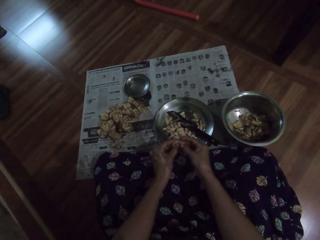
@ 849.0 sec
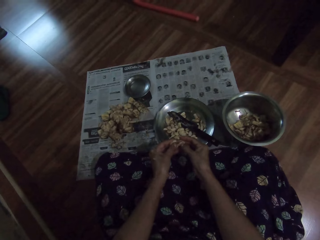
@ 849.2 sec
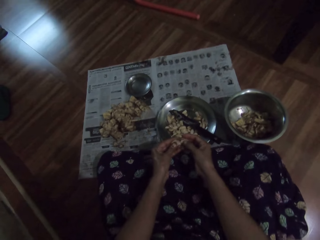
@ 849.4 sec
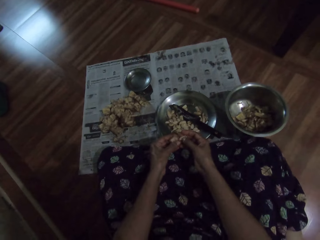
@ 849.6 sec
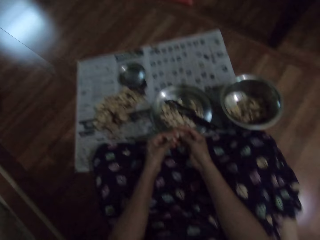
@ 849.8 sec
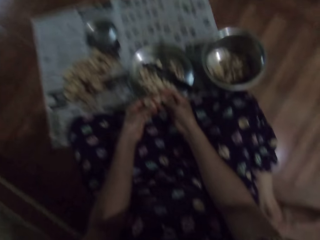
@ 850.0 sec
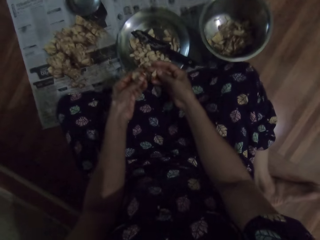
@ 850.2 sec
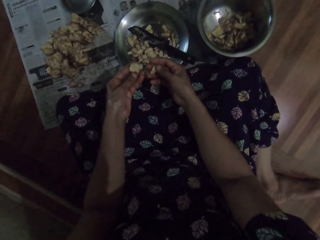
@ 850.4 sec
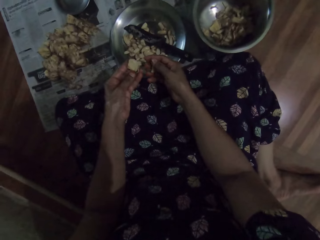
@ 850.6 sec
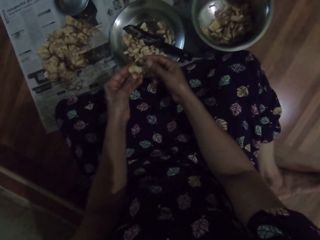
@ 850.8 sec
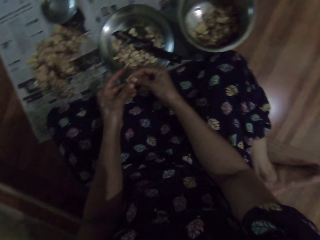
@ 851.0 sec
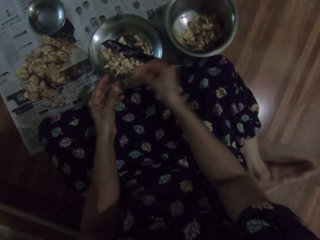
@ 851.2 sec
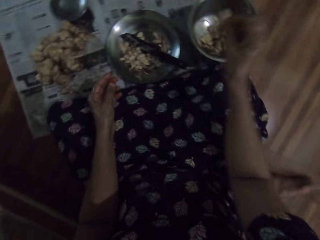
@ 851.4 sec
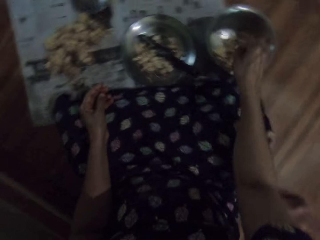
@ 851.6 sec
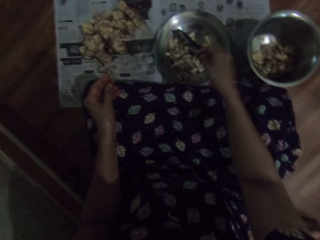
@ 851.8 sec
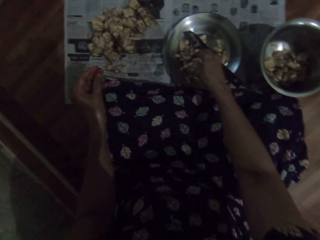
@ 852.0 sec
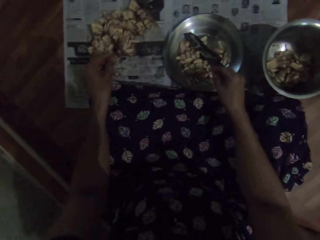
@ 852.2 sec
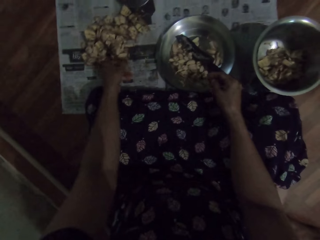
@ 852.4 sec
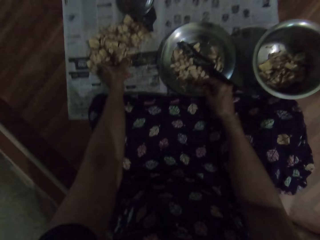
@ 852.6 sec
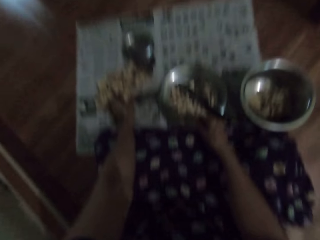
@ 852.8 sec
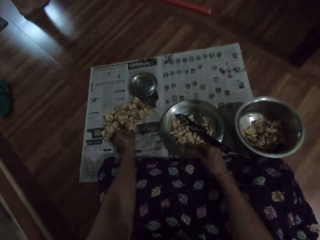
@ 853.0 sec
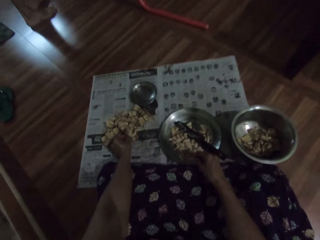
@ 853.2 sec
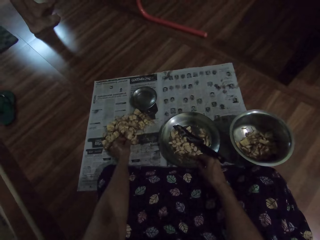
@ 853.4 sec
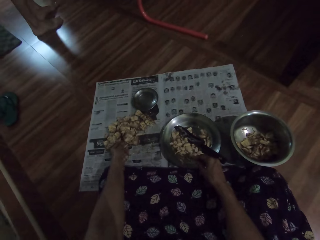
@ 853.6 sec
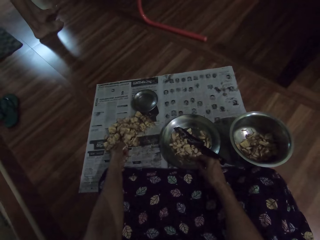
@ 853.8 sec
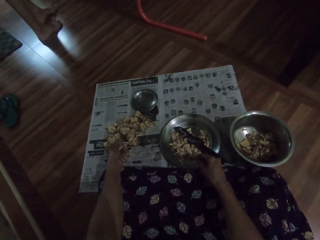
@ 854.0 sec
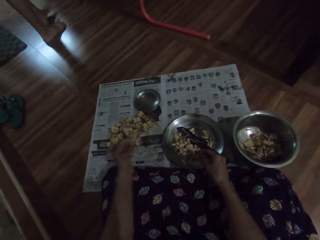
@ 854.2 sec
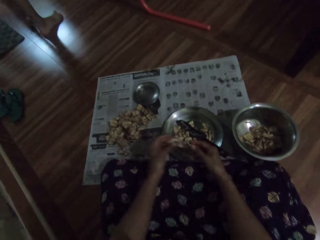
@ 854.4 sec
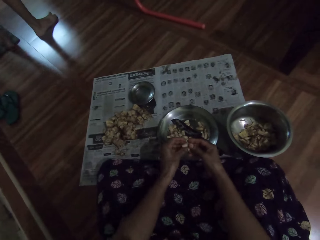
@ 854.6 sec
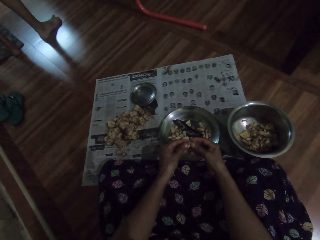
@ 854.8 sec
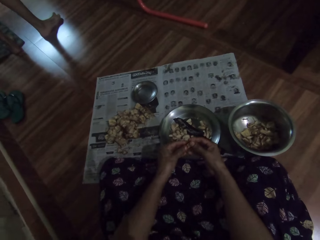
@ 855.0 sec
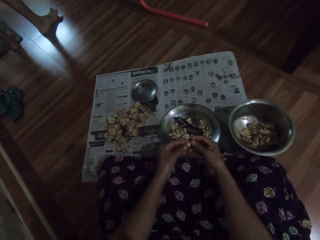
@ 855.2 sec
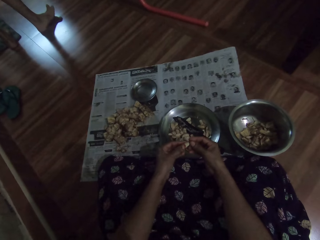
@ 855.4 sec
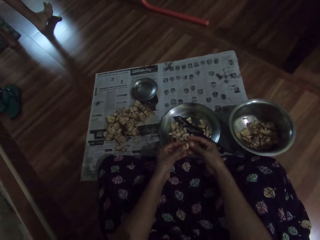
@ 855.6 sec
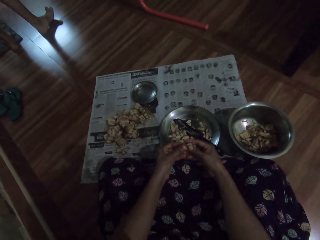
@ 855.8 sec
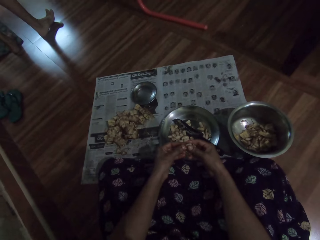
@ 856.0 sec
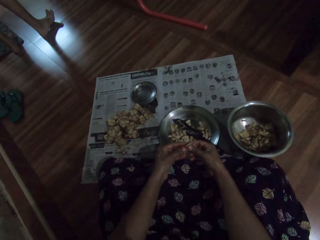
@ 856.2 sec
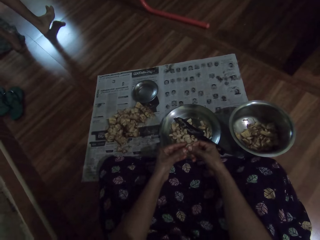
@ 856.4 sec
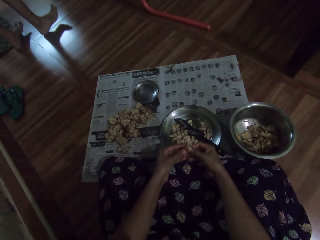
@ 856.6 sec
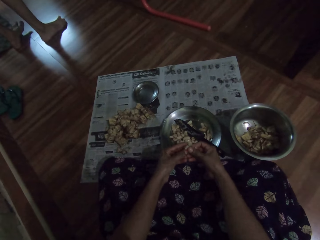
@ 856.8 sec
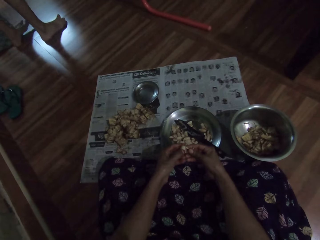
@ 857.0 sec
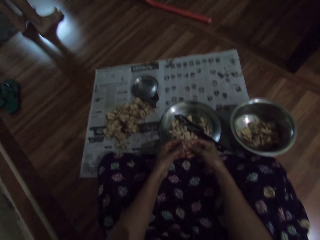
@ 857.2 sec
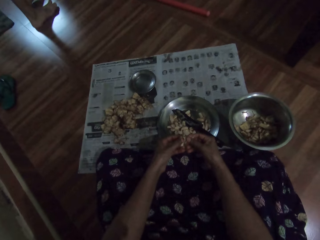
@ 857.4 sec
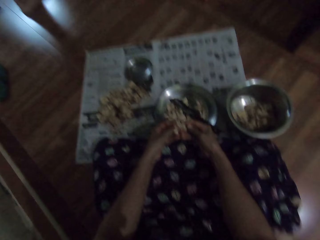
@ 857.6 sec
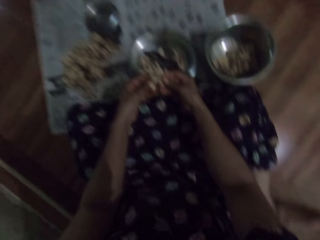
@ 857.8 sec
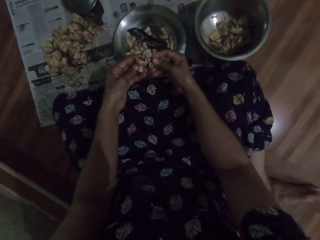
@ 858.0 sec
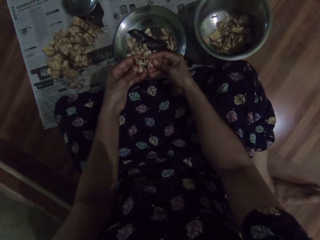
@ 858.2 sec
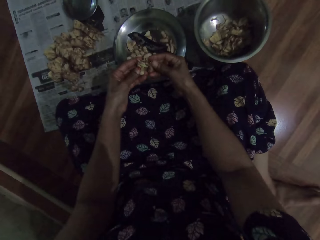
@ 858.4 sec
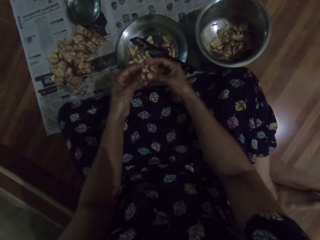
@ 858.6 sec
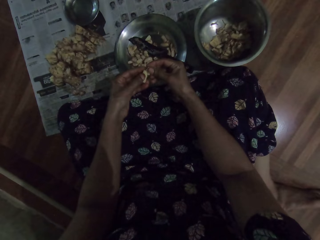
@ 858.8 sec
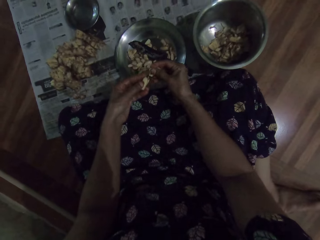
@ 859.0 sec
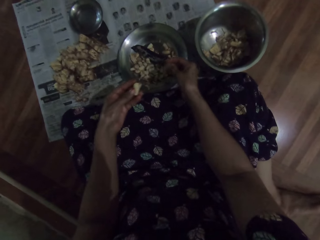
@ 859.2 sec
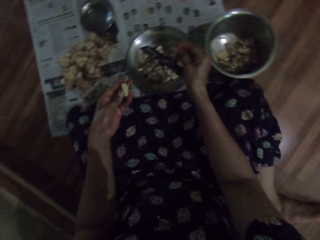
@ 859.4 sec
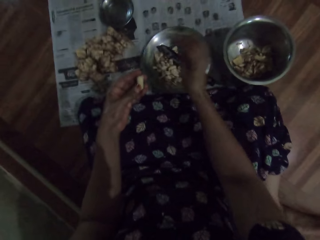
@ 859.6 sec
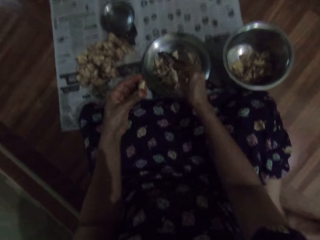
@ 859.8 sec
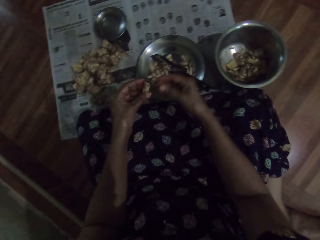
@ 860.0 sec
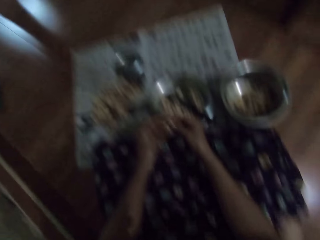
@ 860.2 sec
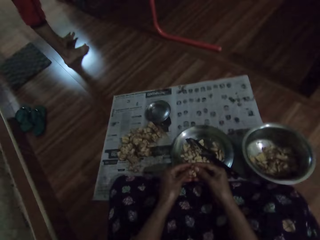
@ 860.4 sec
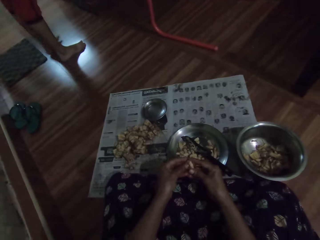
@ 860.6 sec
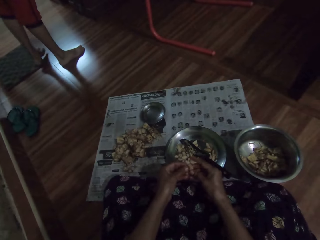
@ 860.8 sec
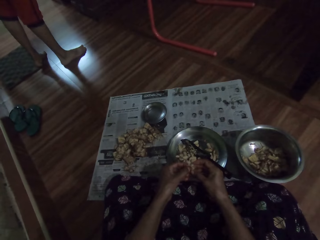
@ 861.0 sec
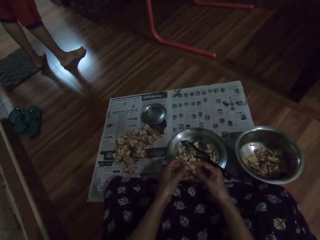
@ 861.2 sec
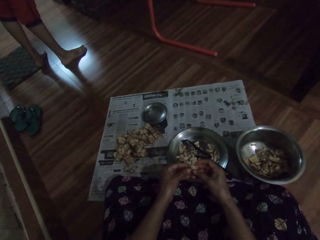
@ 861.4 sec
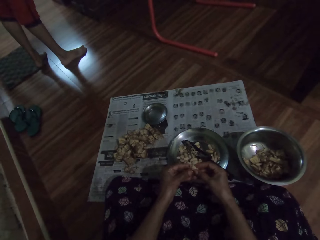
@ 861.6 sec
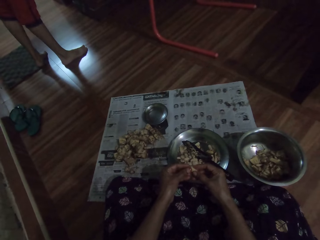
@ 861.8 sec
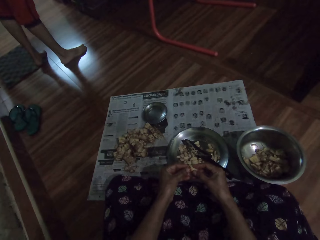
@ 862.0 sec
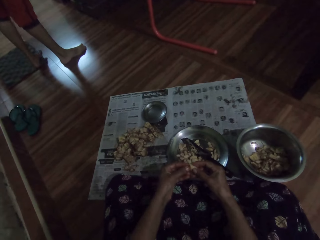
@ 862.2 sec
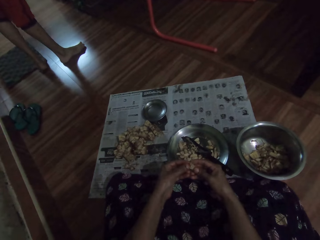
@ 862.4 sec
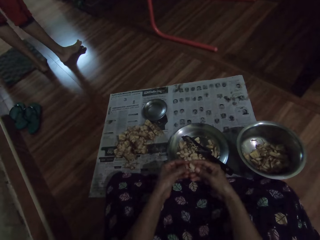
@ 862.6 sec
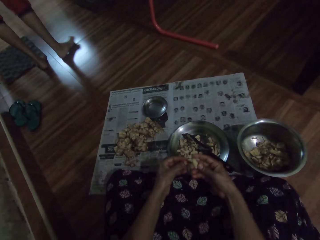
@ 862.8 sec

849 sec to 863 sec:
The camera wearer drops the peel in the bowl on the floor with her right hand. She drops the jack fruit in the plate on the floor with her right hand. She picks the jack fruit from the floor with her left hand. She peels the jack fruit with both hands. A man moves around the room. The camera wearer drops the jack fruit in the plate on the floor with her right hand. She peels the jack fruit with both hands.

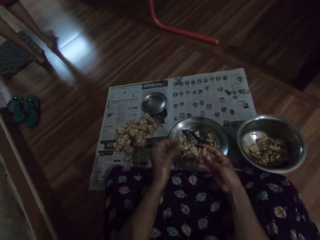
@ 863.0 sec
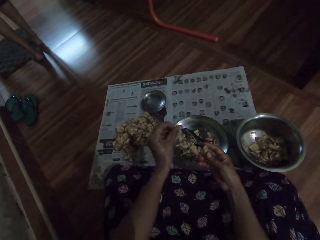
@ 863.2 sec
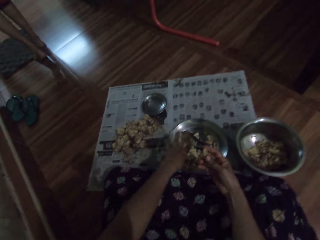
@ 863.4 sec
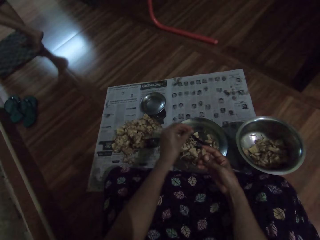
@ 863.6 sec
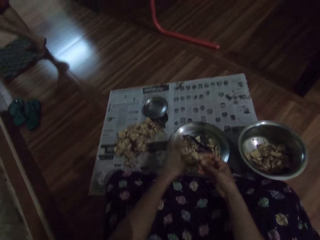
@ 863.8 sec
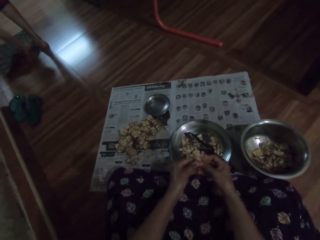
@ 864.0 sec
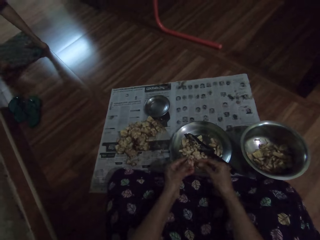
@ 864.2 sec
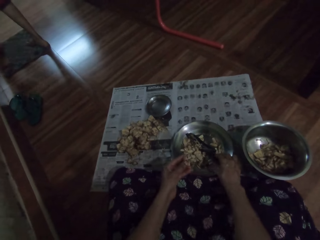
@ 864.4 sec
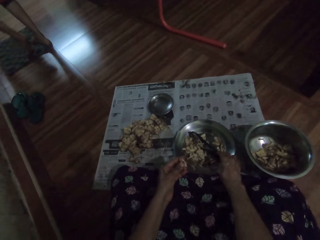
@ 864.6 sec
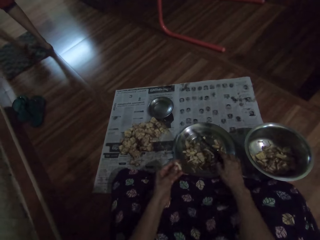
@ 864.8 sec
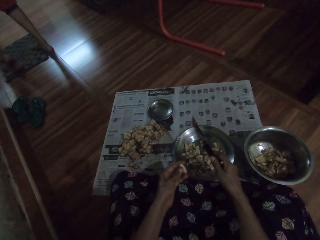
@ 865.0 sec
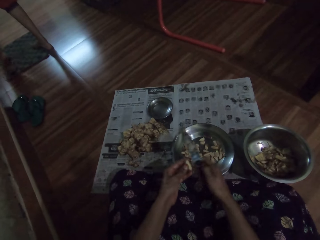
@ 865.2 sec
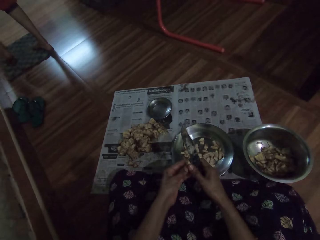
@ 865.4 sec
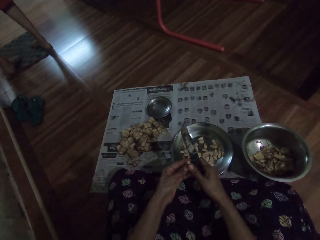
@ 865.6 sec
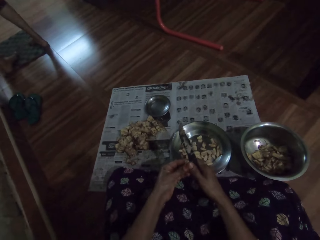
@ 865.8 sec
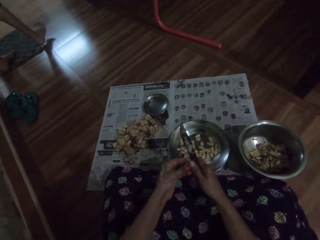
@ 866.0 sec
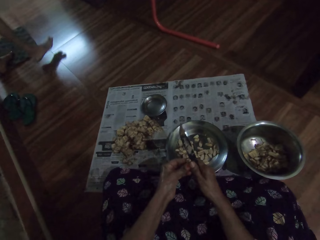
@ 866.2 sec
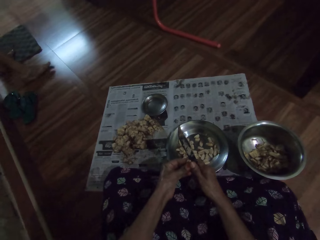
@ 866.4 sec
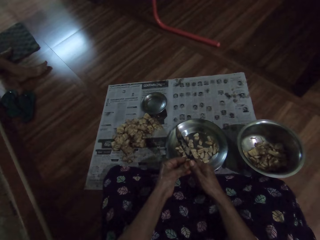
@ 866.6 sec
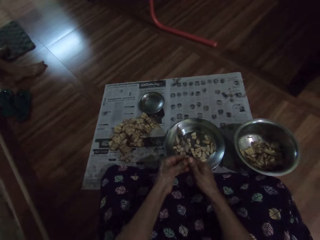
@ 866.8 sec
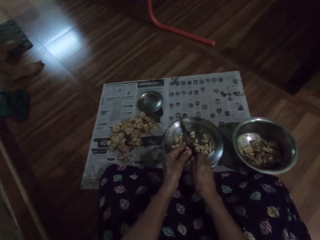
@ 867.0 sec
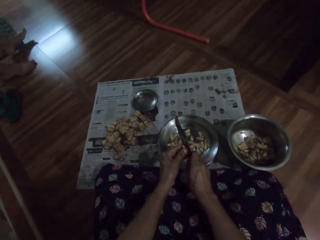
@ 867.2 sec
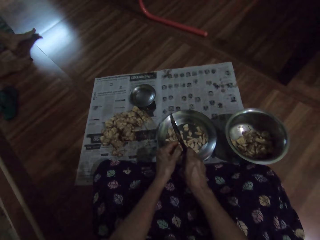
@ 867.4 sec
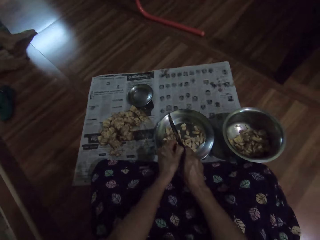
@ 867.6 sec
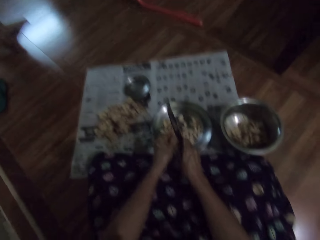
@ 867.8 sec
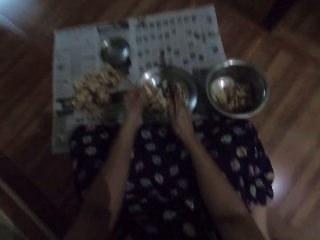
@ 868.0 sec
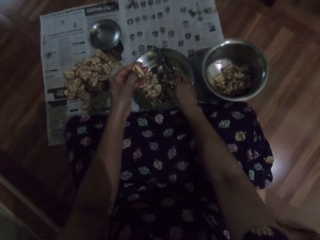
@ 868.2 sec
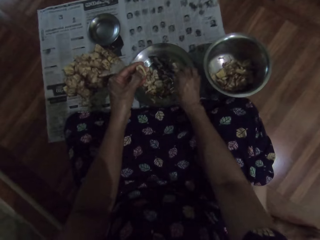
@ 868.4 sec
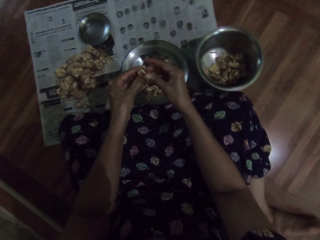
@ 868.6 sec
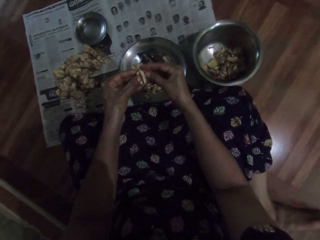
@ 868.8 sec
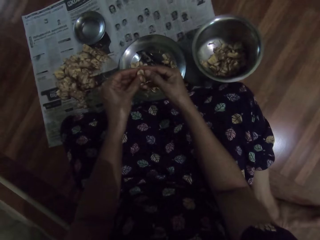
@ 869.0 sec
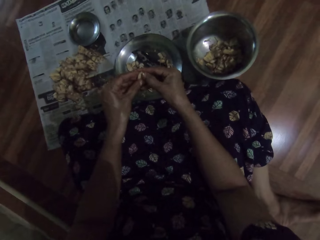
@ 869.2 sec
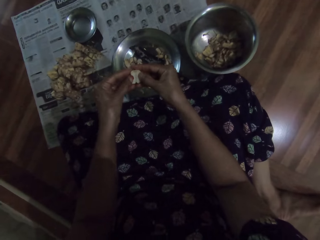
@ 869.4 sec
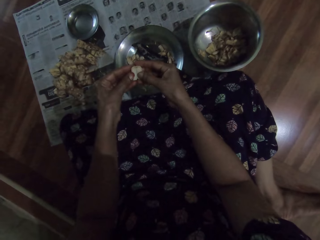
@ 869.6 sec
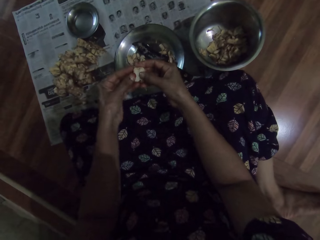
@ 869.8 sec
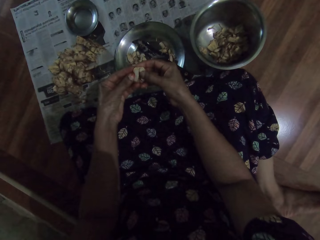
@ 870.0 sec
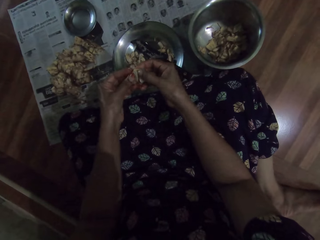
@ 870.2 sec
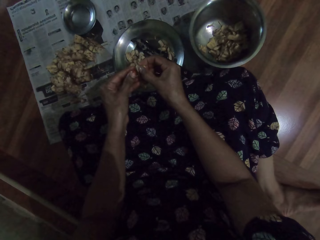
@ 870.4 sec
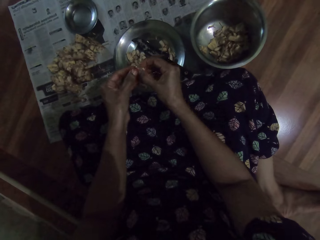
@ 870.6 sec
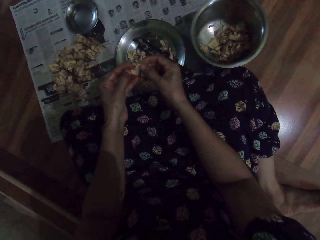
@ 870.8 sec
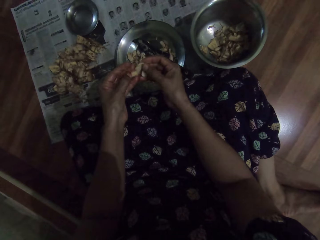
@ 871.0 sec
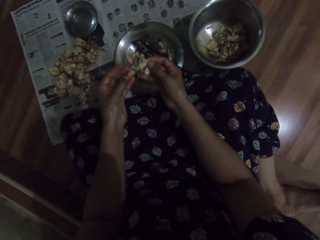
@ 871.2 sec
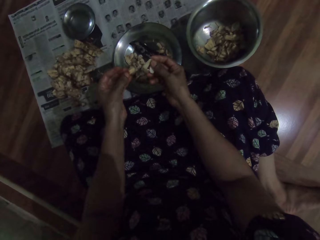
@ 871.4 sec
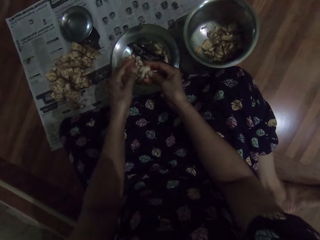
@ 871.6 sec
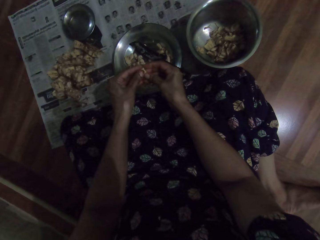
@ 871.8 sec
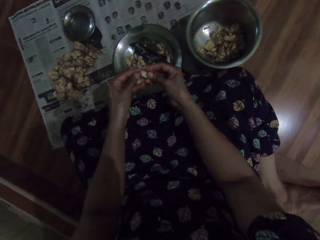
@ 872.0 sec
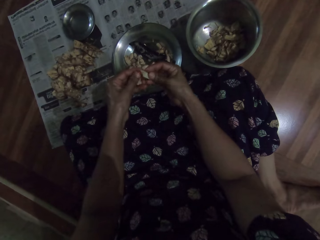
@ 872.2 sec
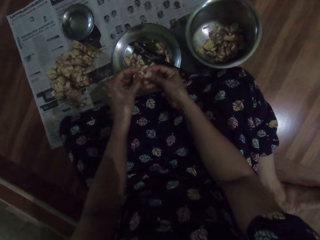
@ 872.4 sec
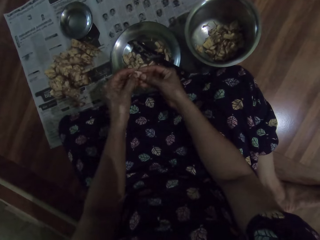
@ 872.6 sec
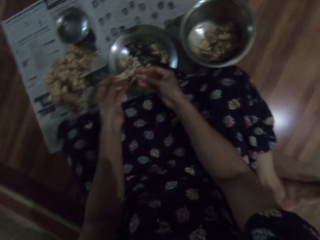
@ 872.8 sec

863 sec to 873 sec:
The camera wearer drops the jack fruit in the plate on the floor with her left hand. She picks the knife from the plate on the floor with her right hand. She cuts the jack fruit in her left hand with the knife in her right hand. She peels the cashew nuts. She drops the knife in the plate on the floor with her right hand. She breaks the jack fruit with both hands. She peels the cashew nuts.
